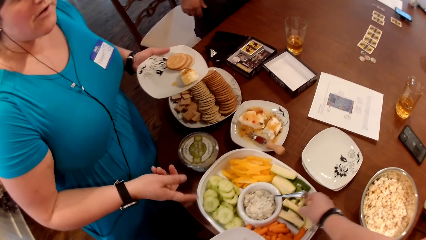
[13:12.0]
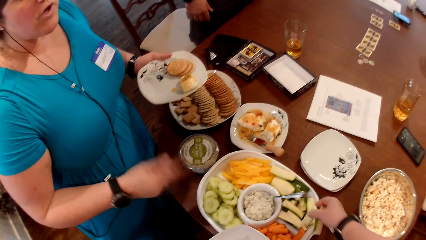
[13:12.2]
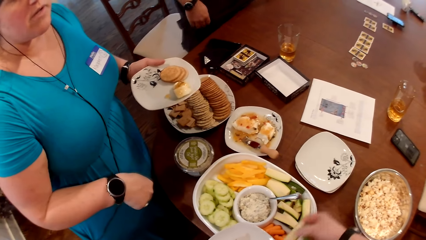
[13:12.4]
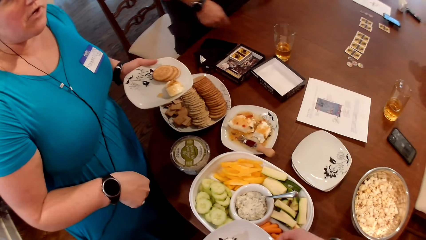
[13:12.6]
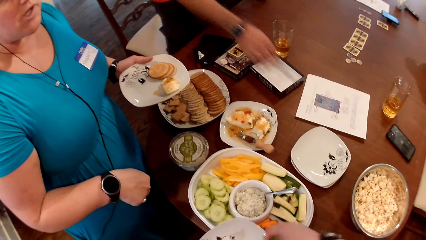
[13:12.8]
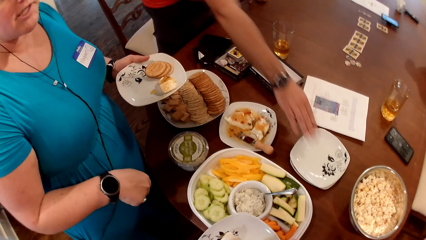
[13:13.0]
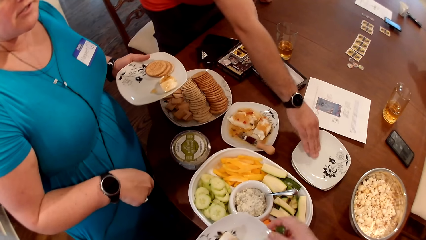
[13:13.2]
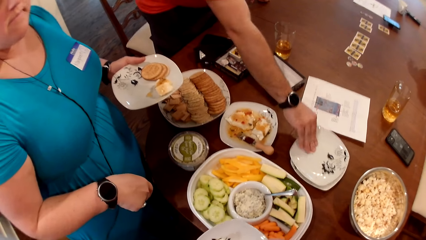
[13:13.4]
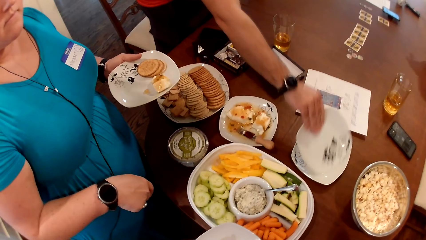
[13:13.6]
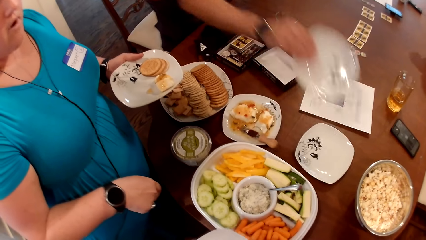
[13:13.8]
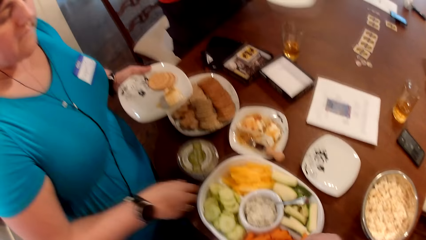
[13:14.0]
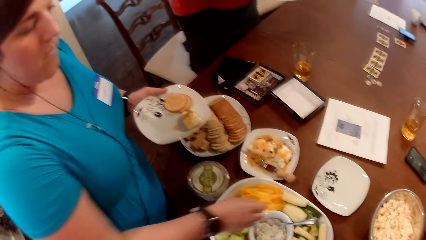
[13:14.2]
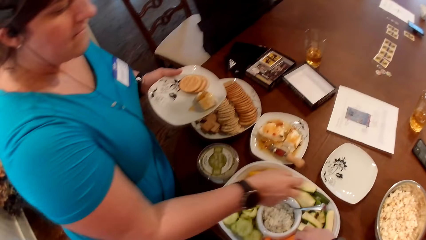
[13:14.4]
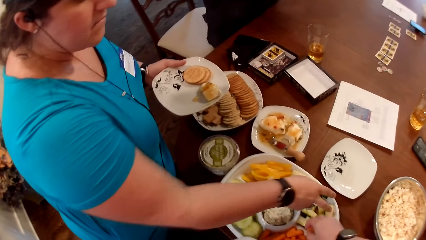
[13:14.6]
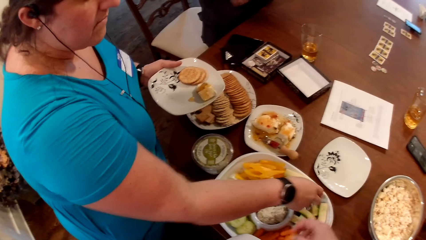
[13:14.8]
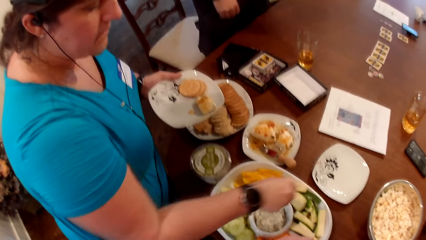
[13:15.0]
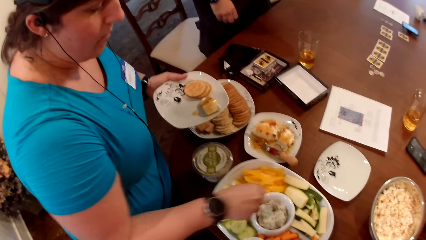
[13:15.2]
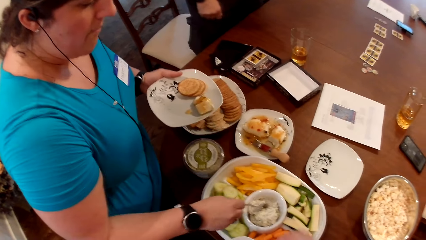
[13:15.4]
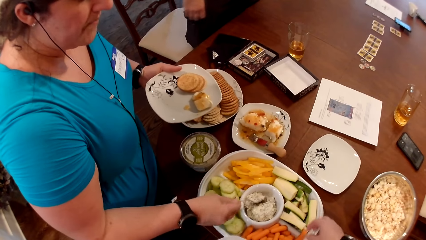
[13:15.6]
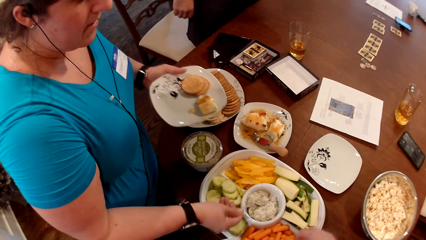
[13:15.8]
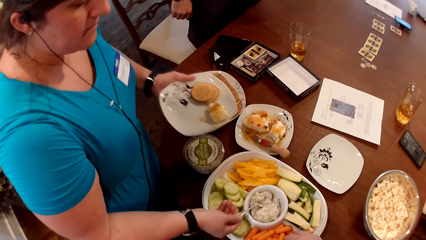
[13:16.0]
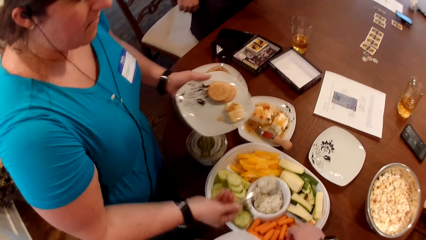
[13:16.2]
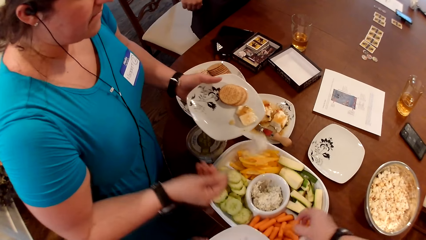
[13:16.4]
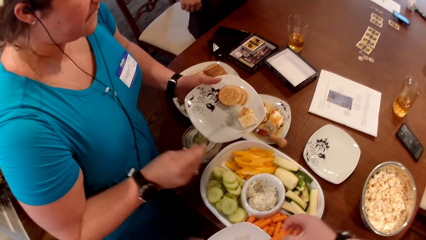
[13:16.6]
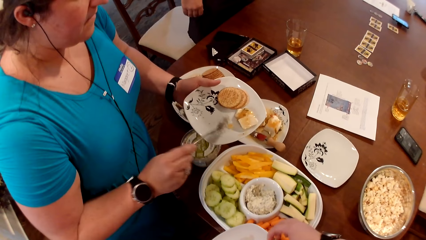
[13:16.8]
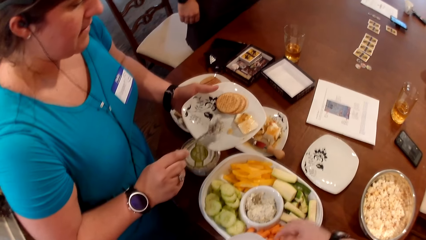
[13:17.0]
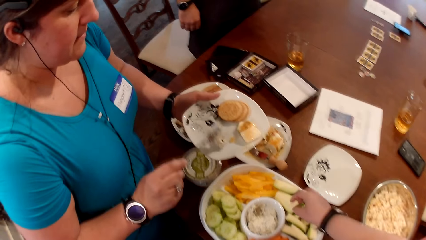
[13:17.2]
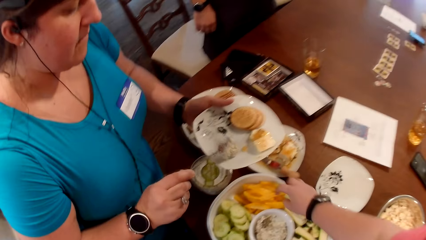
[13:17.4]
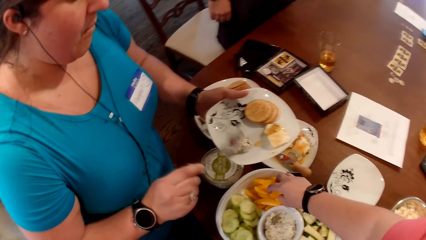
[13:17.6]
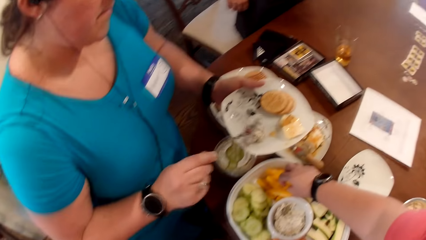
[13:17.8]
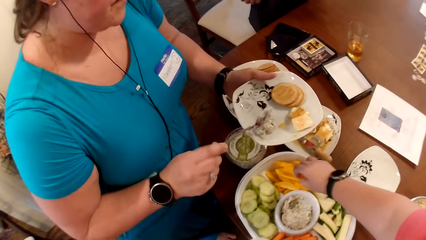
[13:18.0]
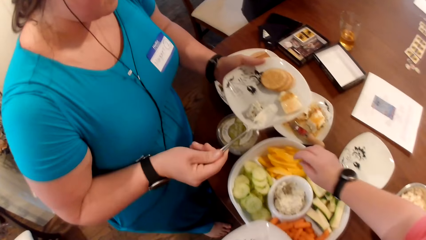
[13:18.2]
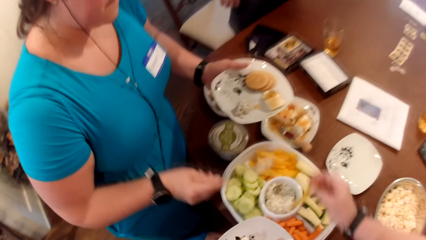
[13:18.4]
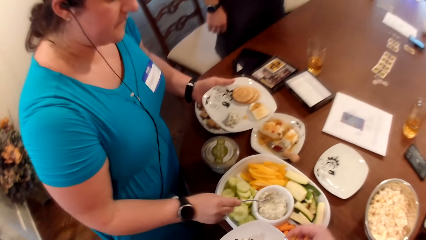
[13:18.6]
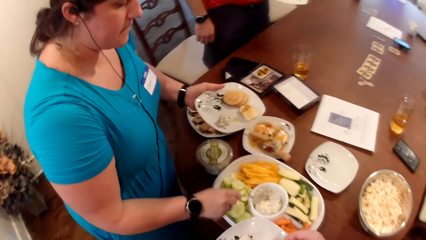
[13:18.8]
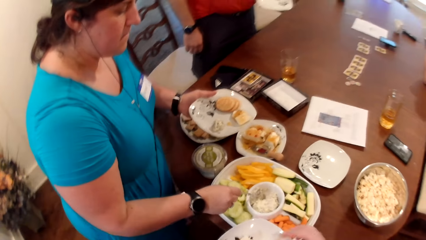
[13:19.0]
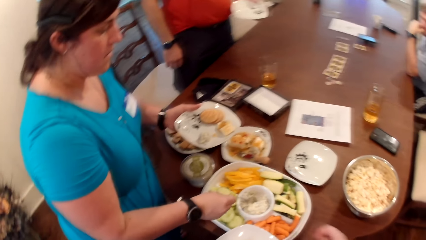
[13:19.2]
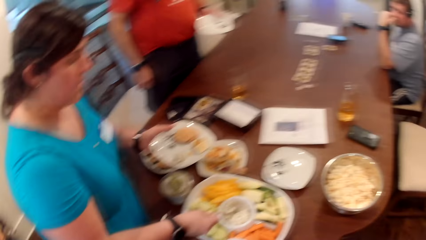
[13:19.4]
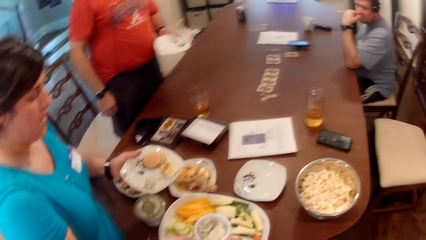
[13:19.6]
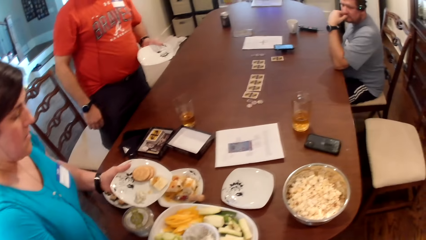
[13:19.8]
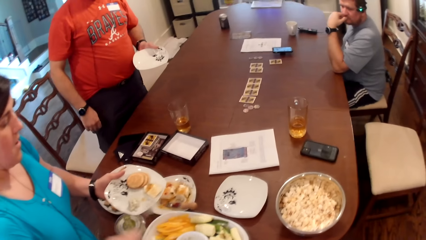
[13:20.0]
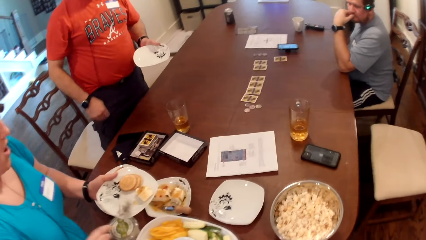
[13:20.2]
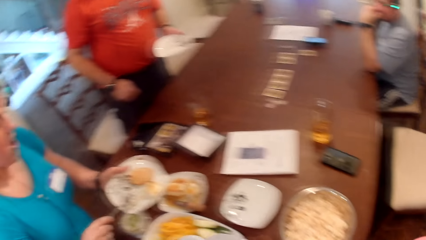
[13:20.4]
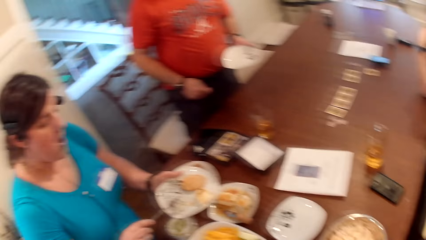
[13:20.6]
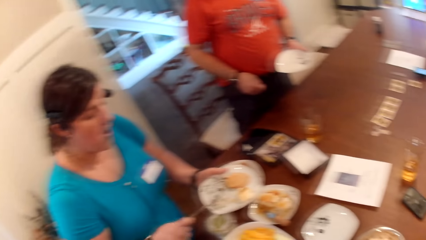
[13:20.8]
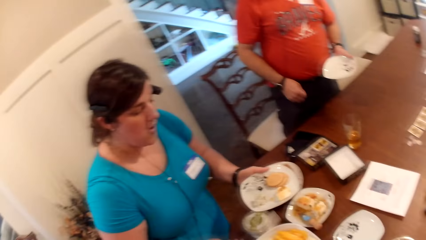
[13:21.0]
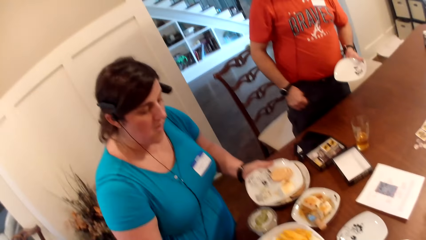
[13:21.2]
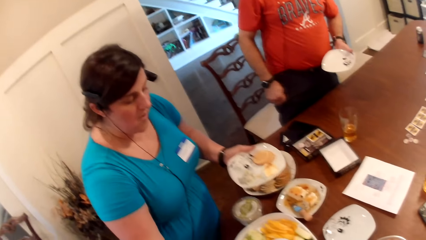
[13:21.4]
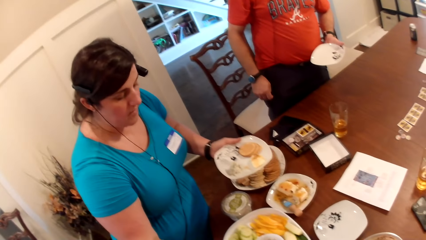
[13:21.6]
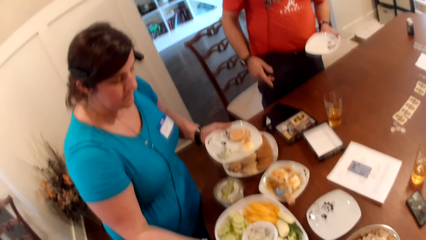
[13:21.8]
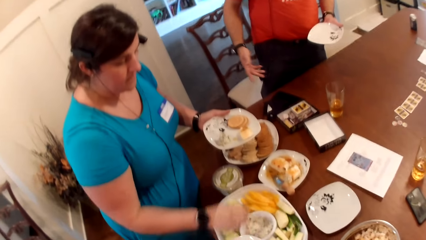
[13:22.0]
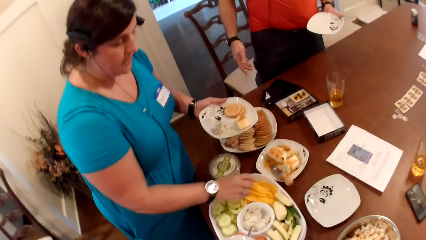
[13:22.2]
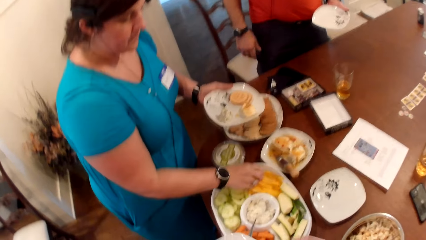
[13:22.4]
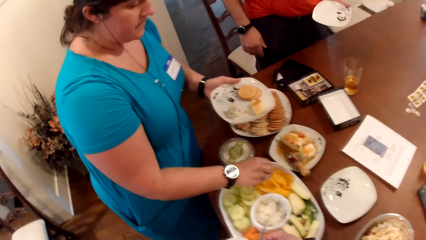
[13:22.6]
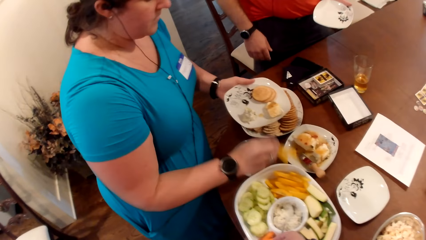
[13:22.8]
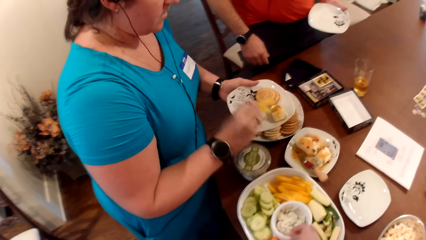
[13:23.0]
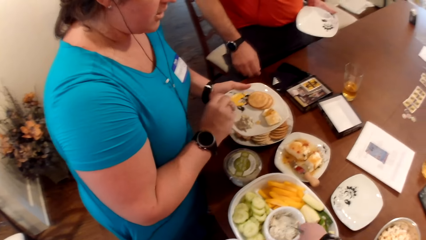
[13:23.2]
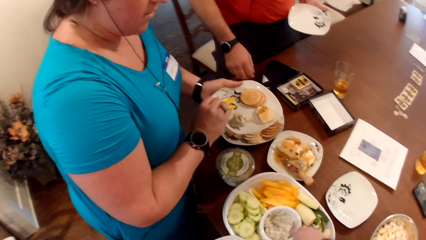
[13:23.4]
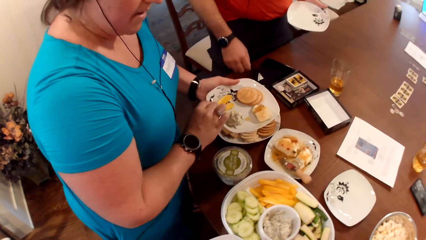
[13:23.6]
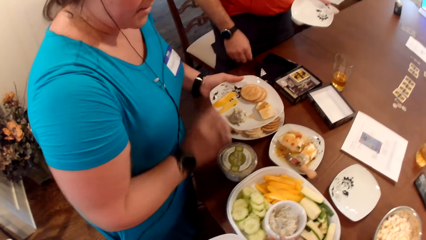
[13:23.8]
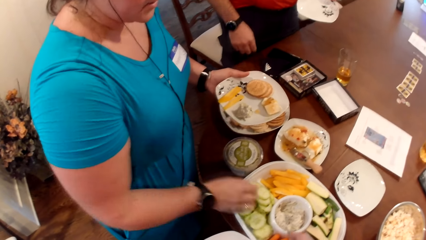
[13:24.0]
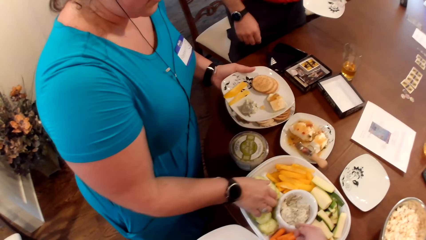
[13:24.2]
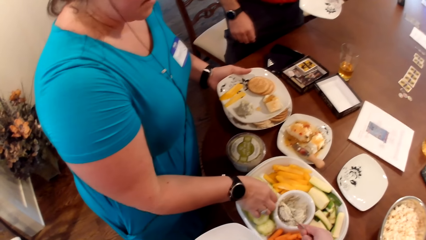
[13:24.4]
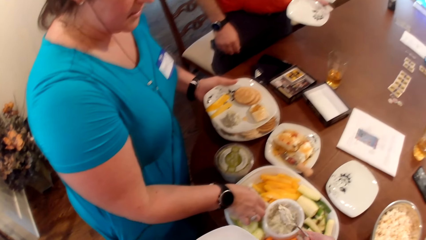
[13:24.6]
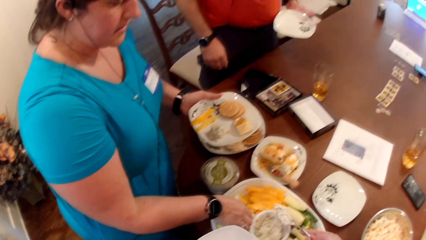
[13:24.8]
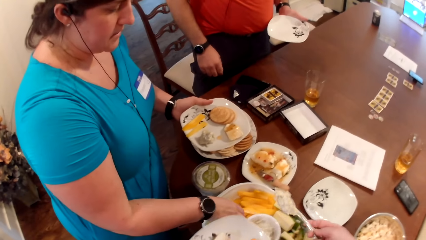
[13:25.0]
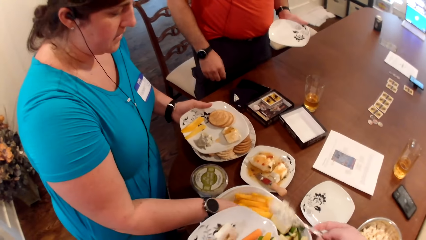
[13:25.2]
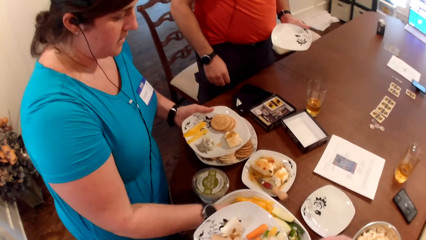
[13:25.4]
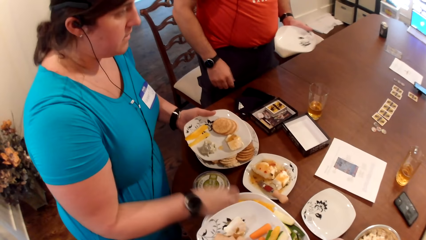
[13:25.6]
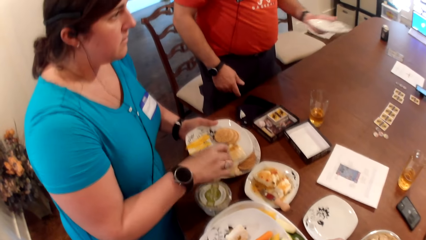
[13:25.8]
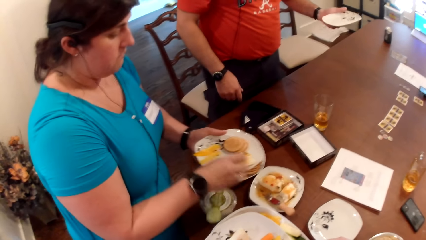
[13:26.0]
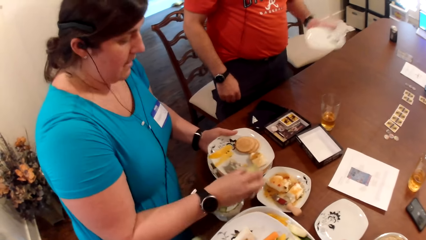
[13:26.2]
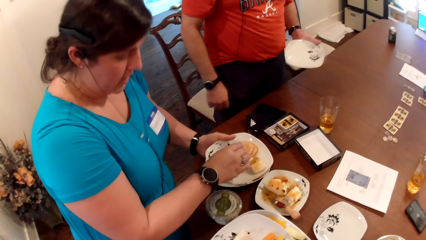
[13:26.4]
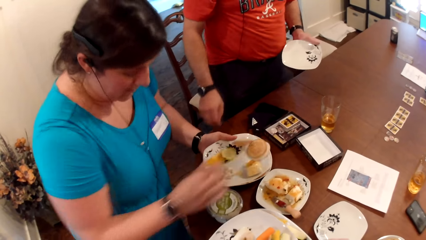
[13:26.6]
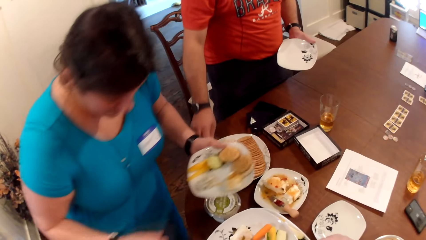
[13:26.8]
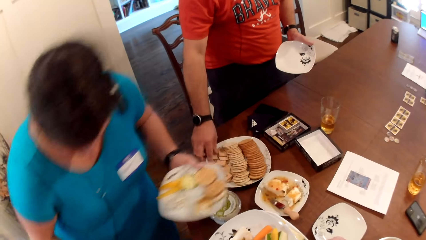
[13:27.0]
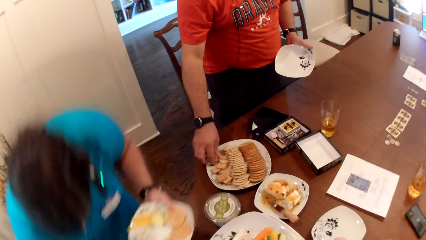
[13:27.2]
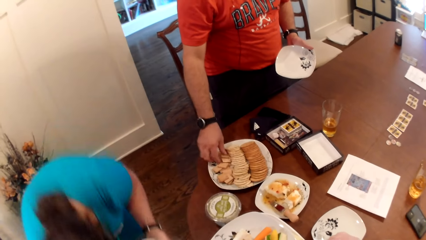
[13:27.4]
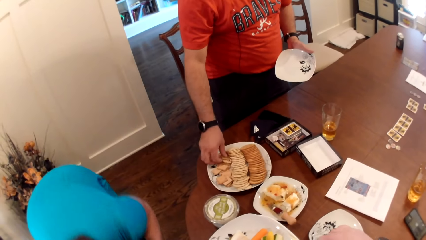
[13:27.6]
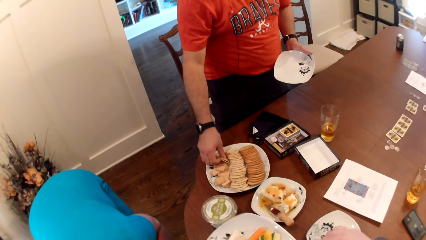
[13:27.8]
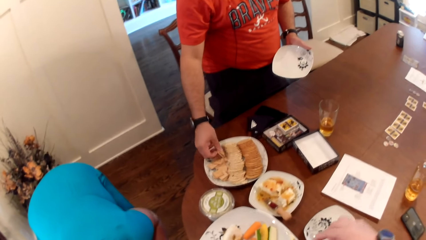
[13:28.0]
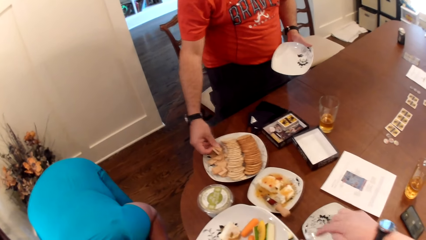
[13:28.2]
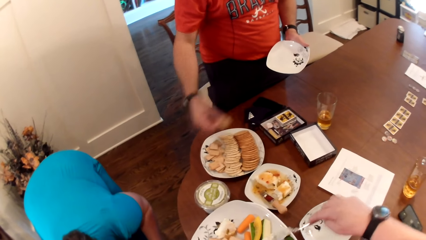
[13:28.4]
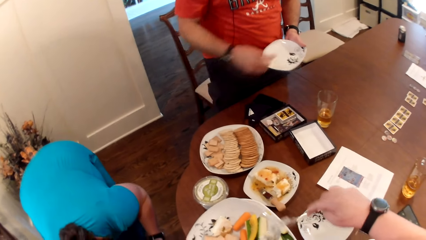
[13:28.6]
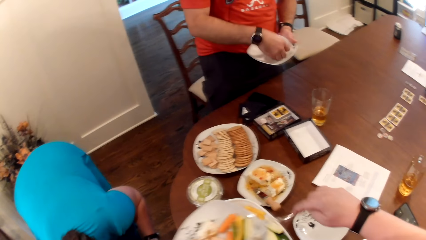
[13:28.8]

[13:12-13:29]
A woman gesticulates with her right hand. The camera wearer puts the cucumber in the plate in her left hand. A man picks up a plate on the table with his right hand and converses with the woman. The camera wearer converses with the man. The man passes the plate in his right hand to his left hand. The woman takes cream or mayonnaise with a spoon in a plate on the table with her right hand. The woman picks the spoon. The man converses with the camera wearer. The woman puts the cream in the plate in her left hand. The camera wearer picks pawpaw from the plate on the table with her right hand. She puts the pawpaw in the plate in her left hand. The woman scoops the mayonnaise using the spoon and puts the mayonnaise in the plate. The woman picks pawpaw from the plate with her right hand, puts the pawpaw in the plate in her left hand, and converses with another man. The camera wearer takes cream from a plate on the table with the spoon in her right hand. The woman picks cucumbers or pawpaw from the plate with her right hand. The first man converses with the woman. The camera wearer pours the cream in the plate in her left hand. The woman puts the cucumbers in the plate in her left hand. The camera wearer converses with the other man. The first man picks up biscuits from the plate on the table with his right hand. The woman picks cucumbers on the floor with her right hand.
